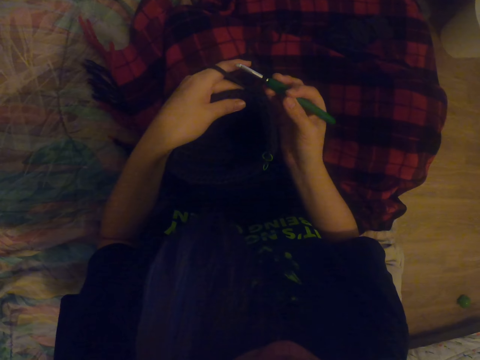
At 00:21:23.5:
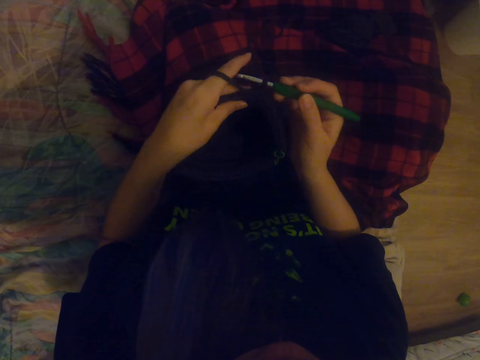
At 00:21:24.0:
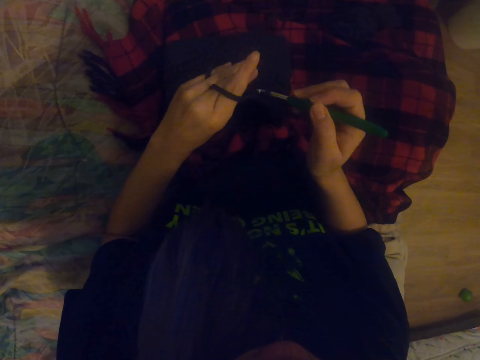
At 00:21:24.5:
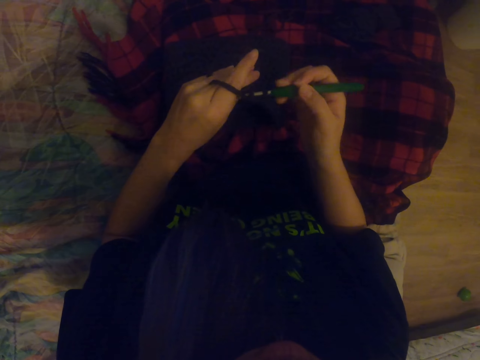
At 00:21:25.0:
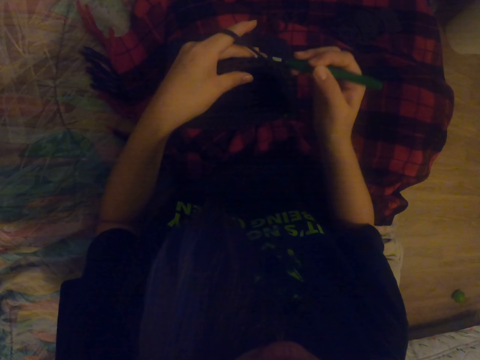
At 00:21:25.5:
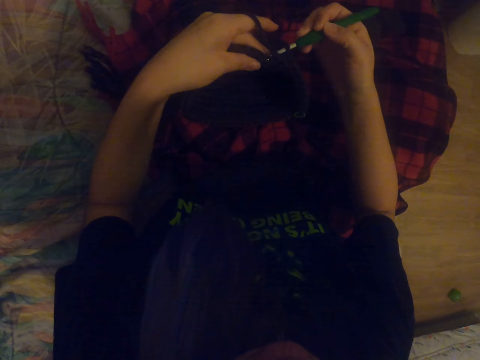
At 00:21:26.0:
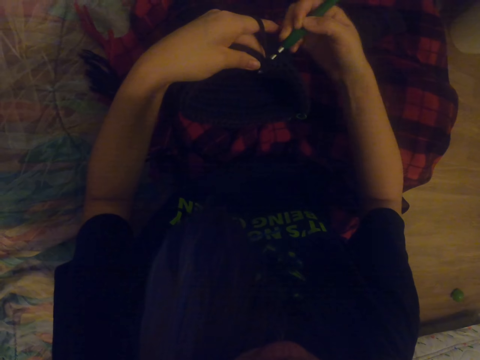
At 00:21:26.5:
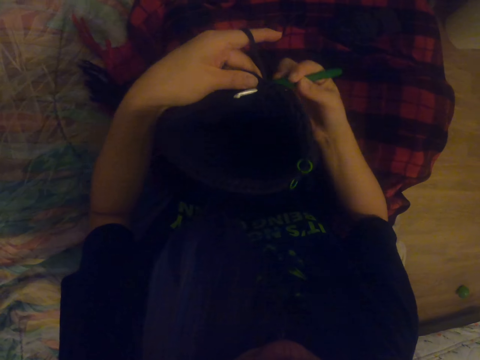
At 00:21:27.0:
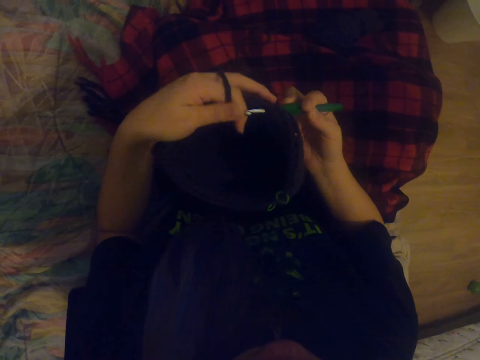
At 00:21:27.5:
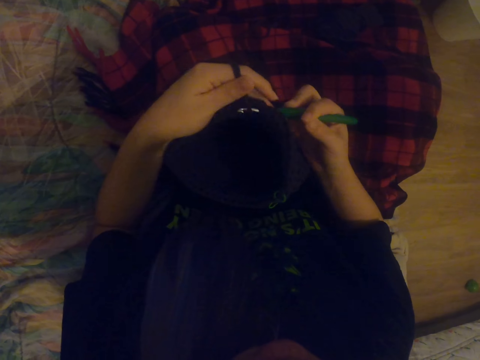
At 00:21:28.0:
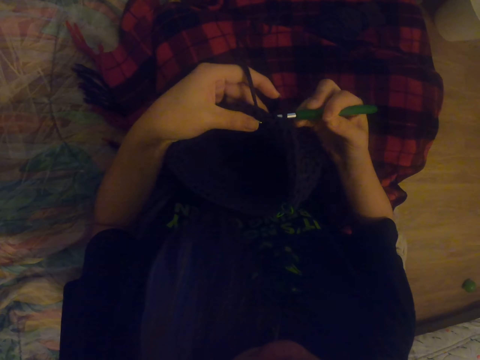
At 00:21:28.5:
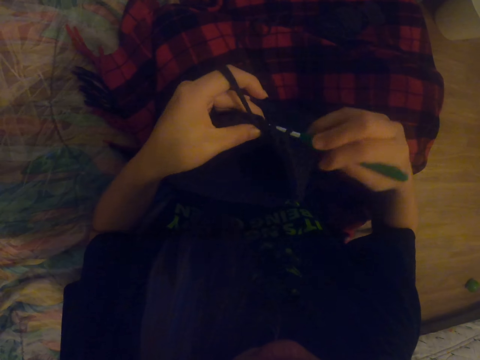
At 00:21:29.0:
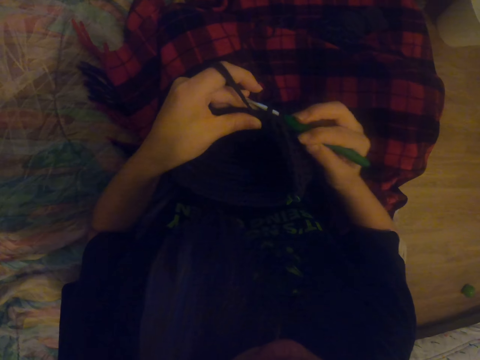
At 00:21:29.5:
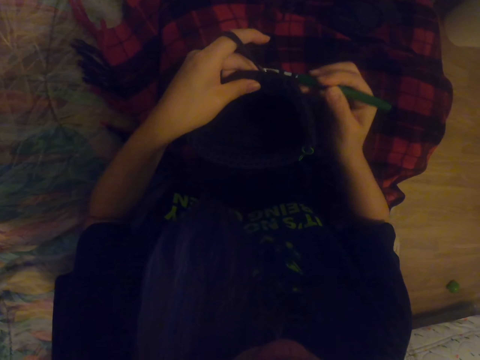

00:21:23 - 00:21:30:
The camera wearer knits the fabric with a hooked needle.

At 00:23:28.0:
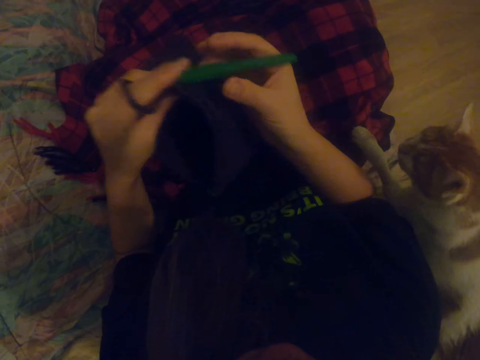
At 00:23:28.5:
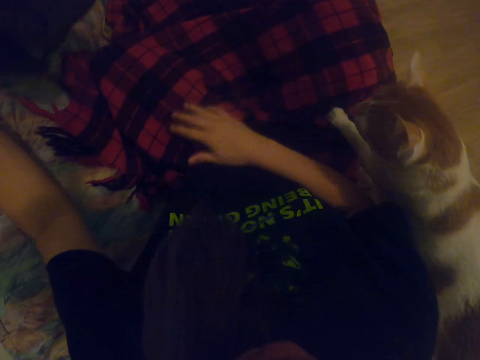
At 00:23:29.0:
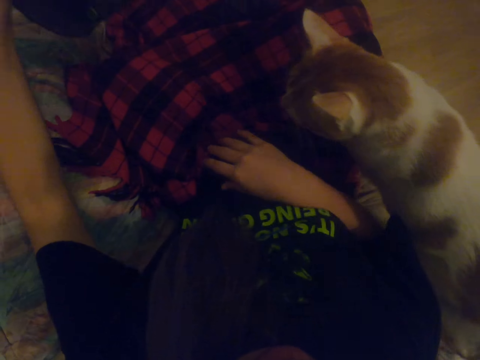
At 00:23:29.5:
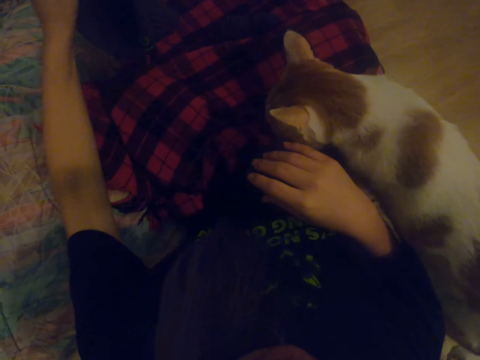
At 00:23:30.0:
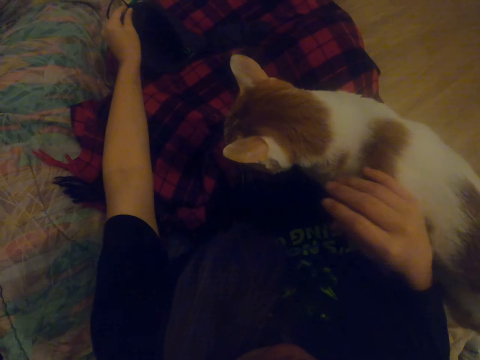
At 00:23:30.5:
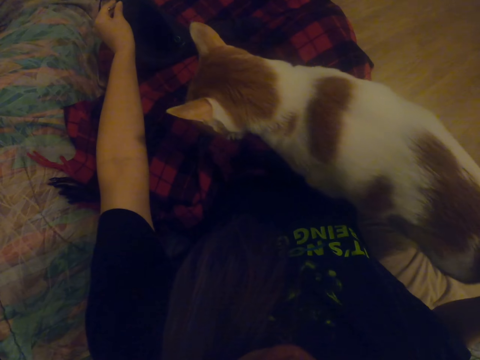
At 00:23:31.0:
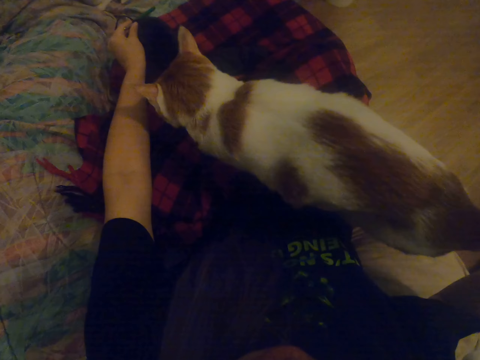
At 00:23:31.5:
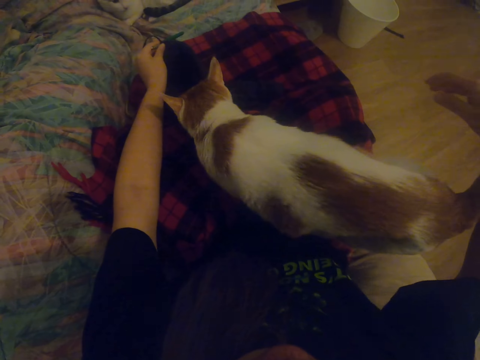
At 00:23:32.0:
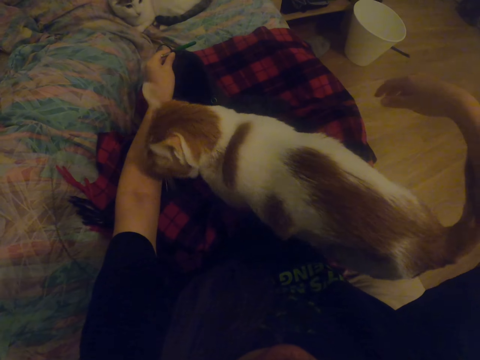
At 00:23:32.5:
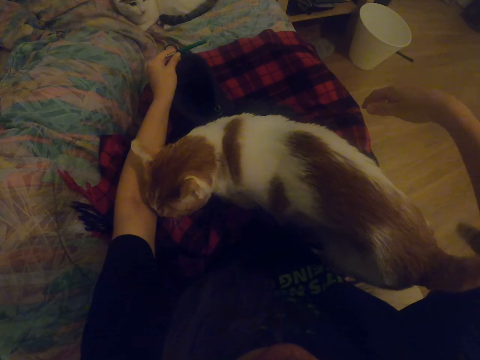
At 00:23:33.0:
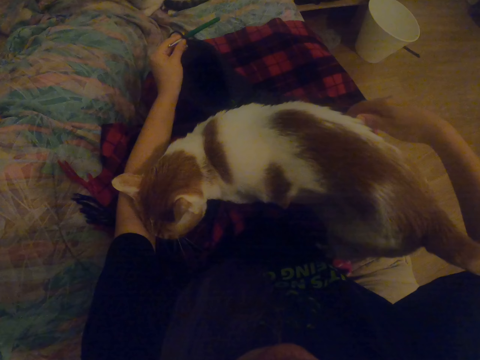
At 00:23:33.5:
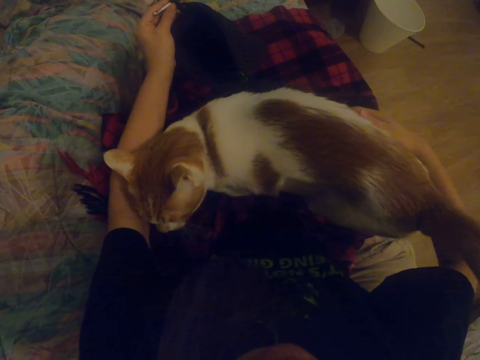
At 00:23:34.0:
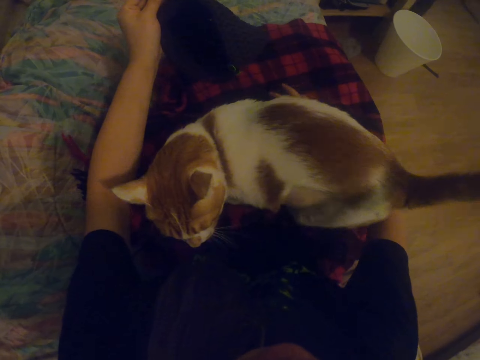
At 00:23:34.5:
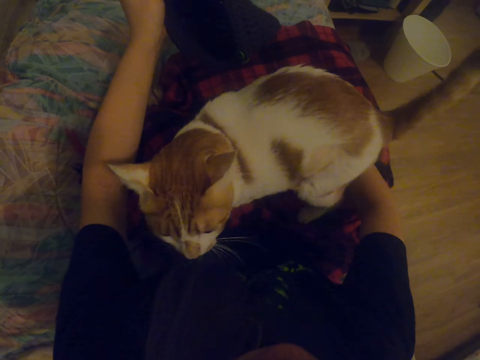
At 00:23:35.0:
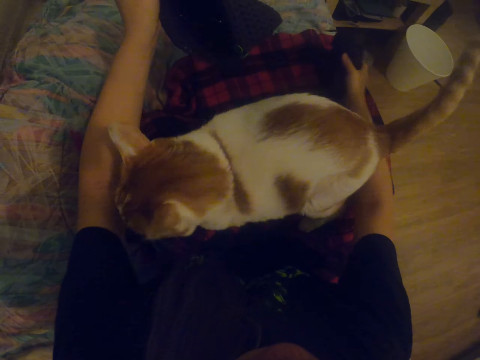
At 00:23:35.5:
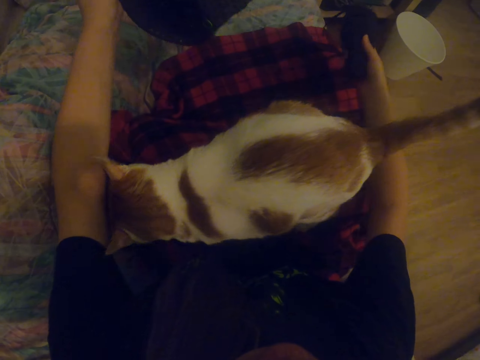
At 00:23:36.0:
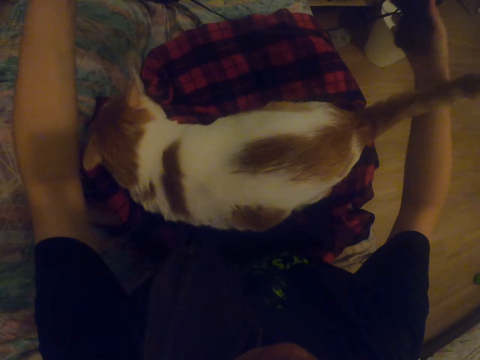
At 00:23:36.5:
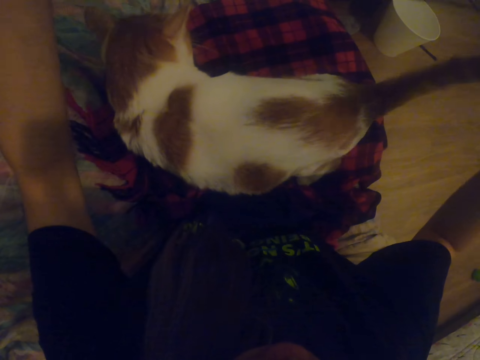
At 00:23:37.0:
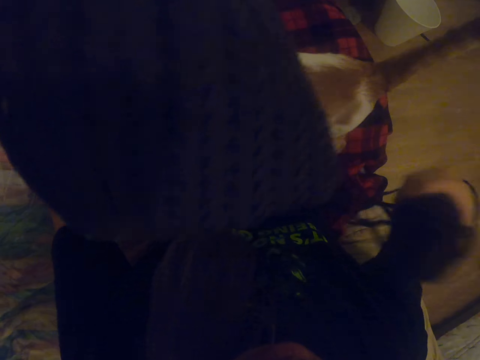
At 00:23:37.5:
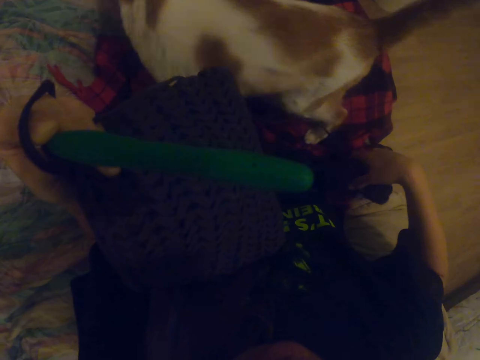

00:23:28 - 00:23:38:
The camera wearer moves the bag aside. They pick up the thread. They pull up the thread.

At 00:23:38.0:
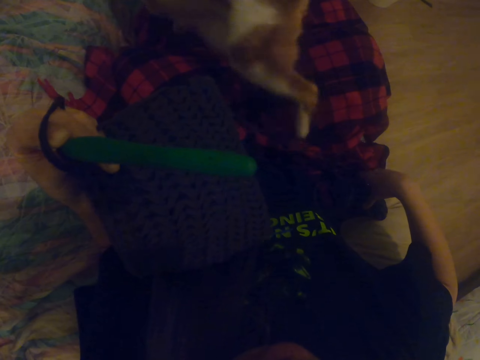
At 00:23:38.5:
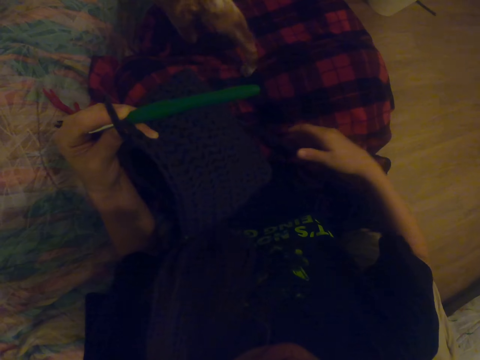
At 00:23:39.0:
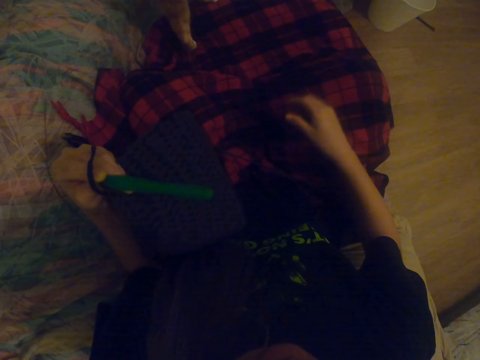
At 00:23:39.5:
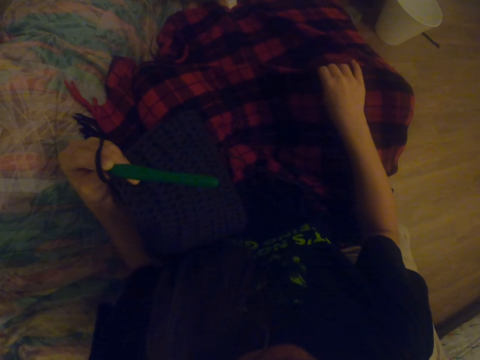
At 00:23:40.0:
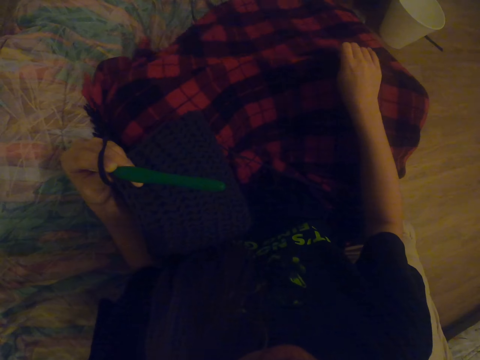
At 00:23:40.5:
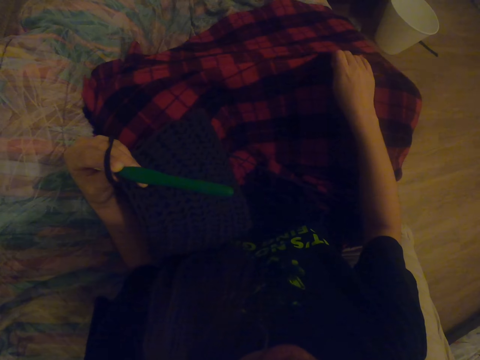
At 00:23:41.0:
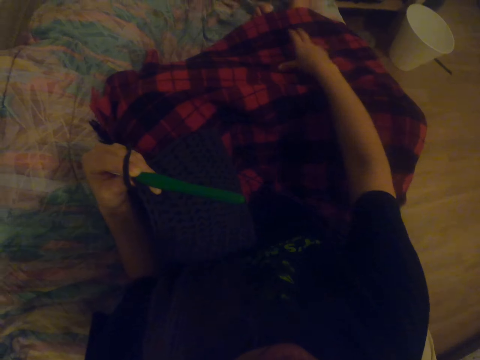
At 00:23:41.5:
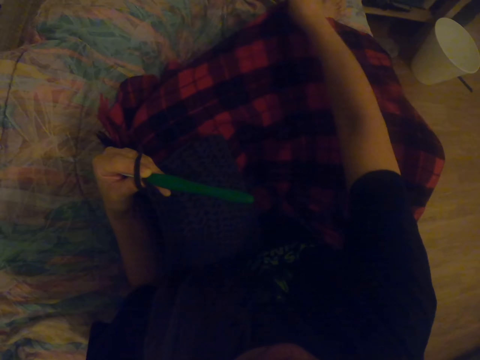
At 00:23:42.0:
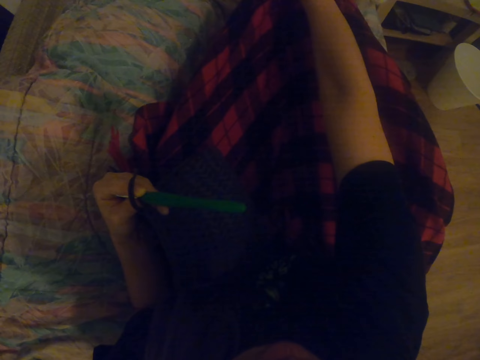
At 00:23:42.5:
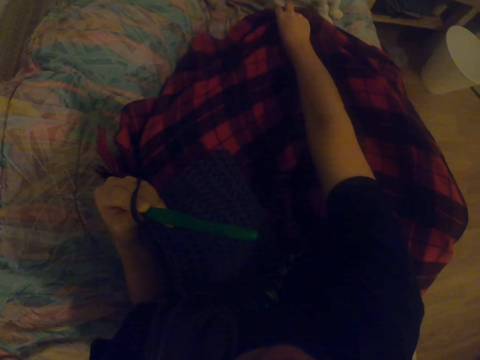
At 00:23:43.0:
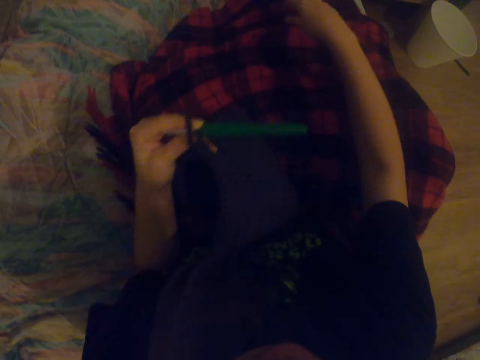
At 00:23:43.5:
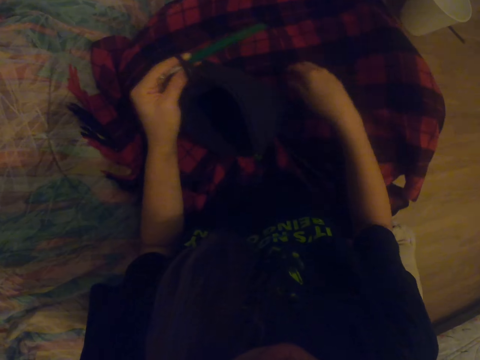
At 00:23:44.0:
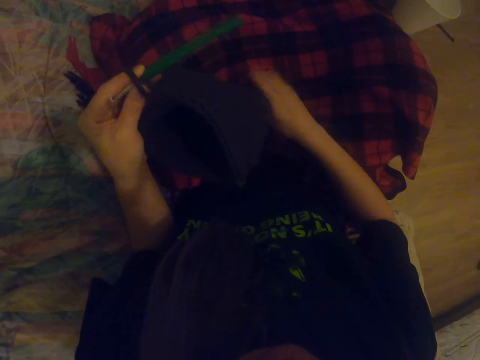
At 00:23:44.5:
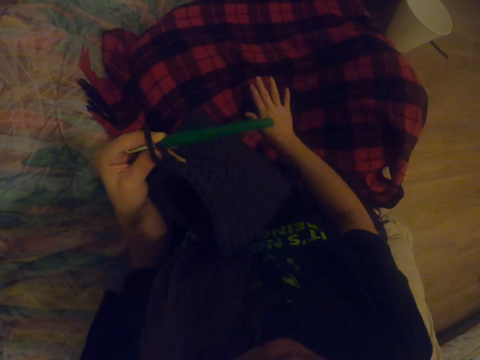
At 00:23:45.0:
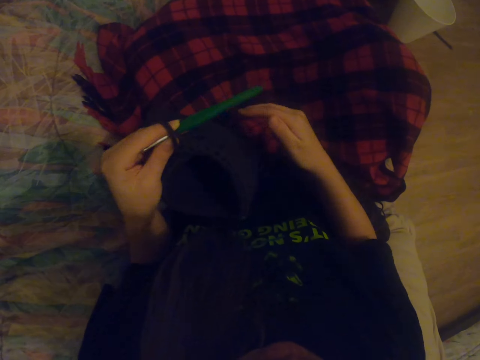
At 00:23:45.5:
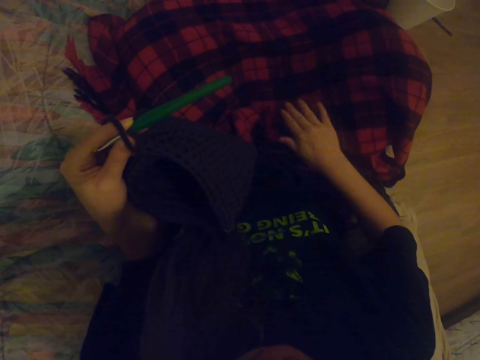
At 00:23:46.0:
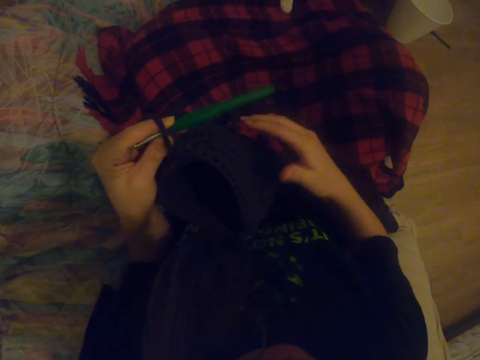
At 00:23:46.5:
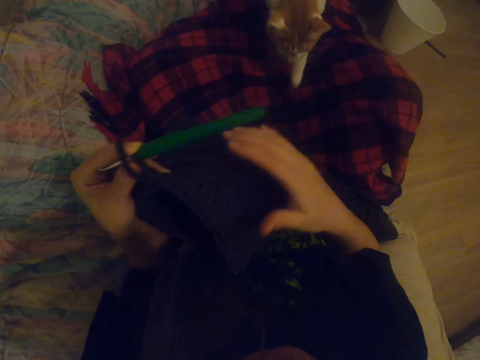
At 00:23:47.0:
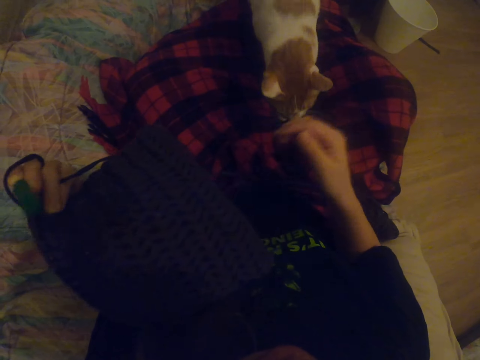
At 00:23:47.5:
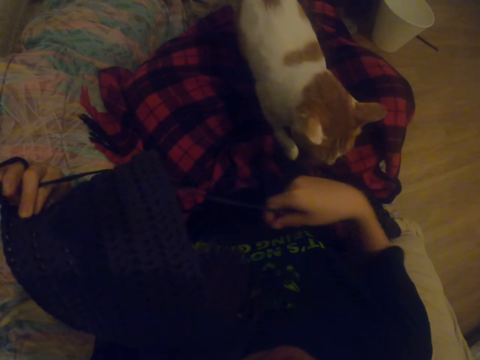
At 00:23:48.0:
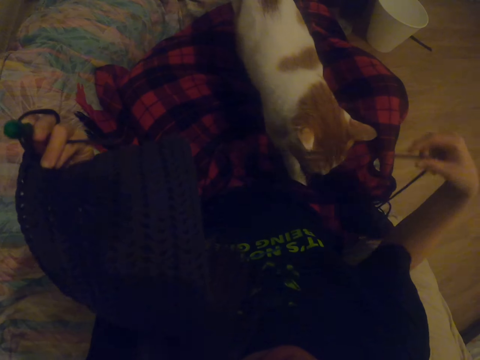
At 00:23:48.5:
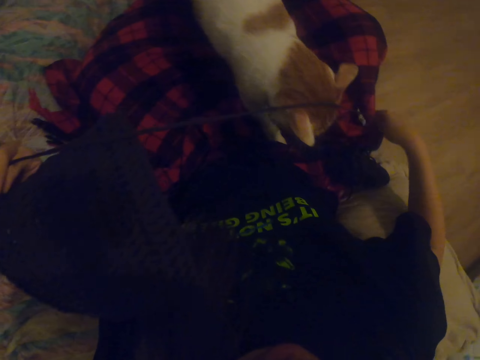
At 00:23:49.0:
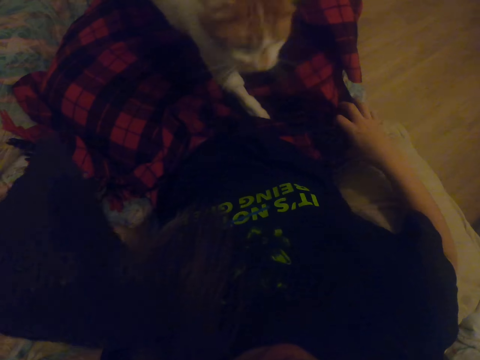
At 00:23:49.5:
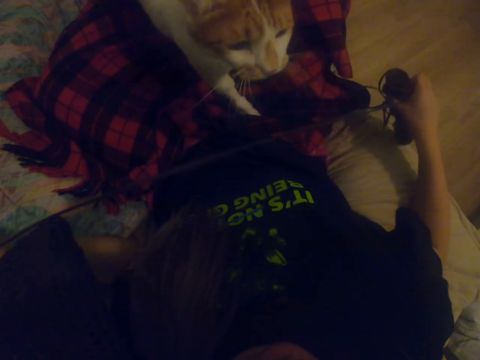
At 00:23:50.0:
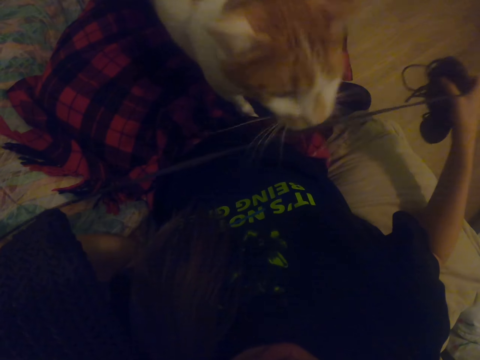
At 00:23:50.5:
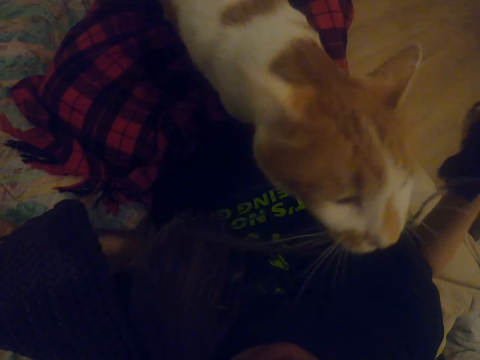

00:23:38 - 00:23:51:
The camera wearer puts the thread on the side. They hold a kanga. They pull the cloth, cover the legs, hit the thighs and take the thread.
